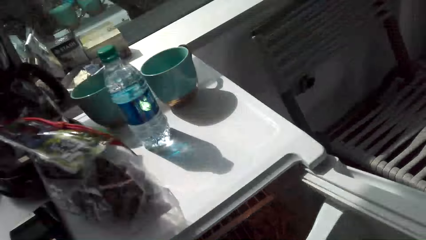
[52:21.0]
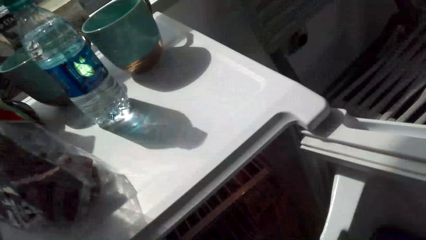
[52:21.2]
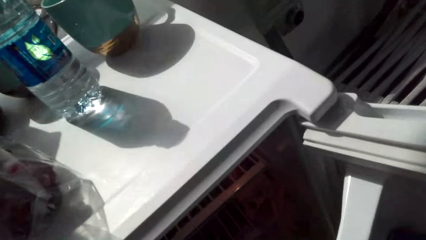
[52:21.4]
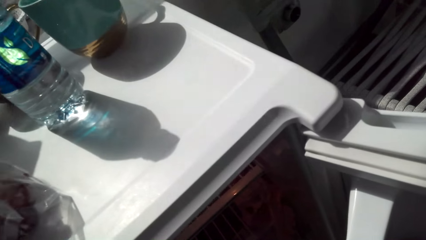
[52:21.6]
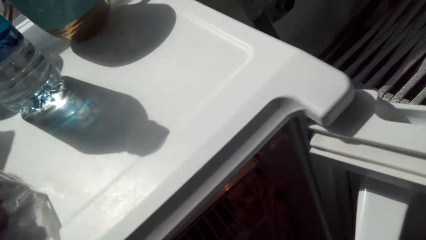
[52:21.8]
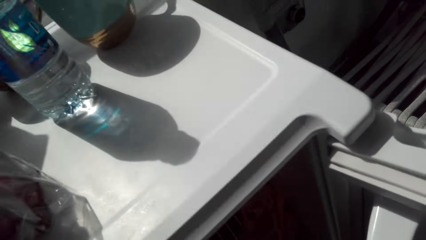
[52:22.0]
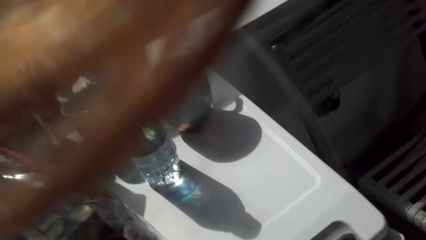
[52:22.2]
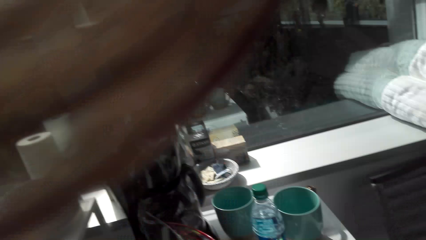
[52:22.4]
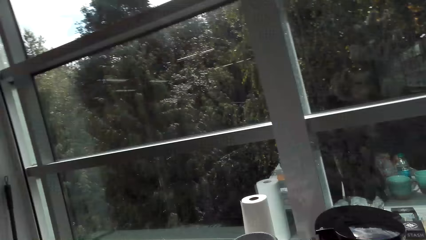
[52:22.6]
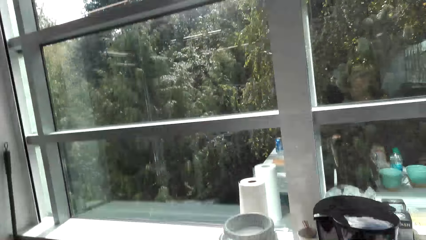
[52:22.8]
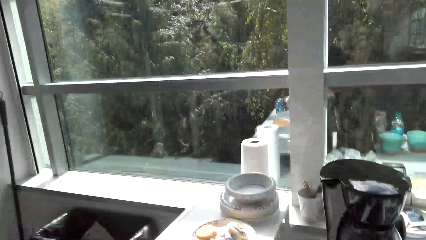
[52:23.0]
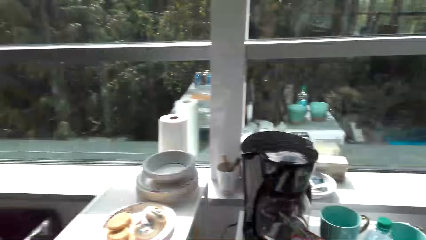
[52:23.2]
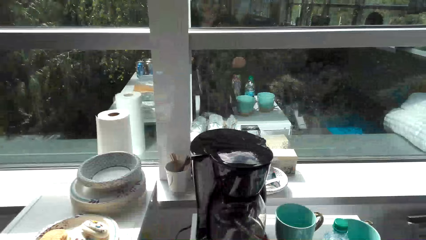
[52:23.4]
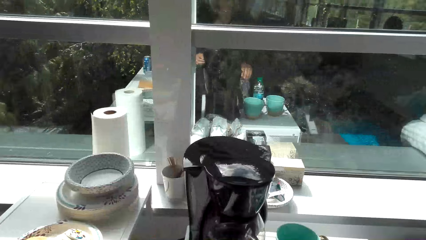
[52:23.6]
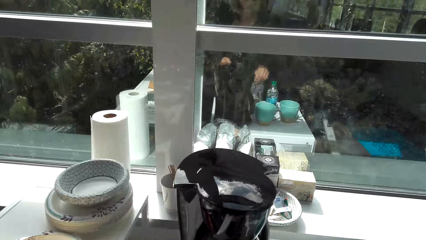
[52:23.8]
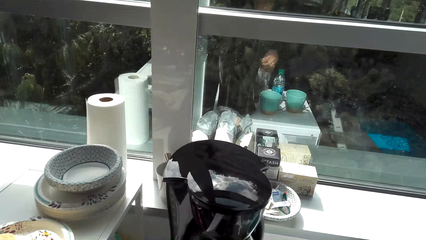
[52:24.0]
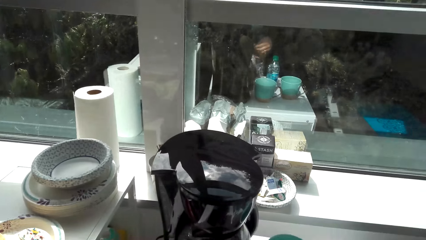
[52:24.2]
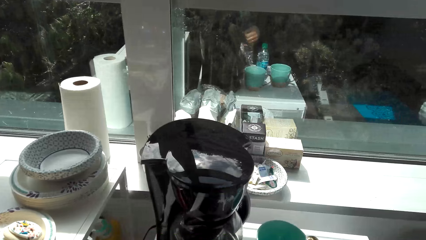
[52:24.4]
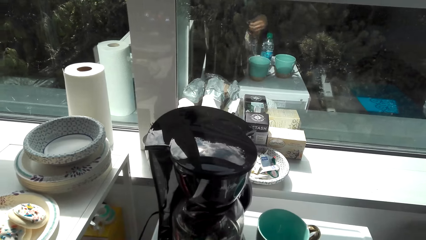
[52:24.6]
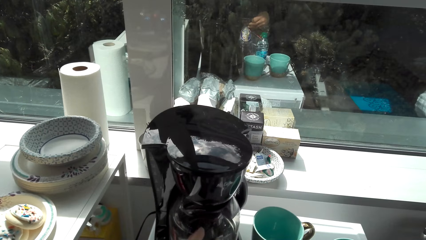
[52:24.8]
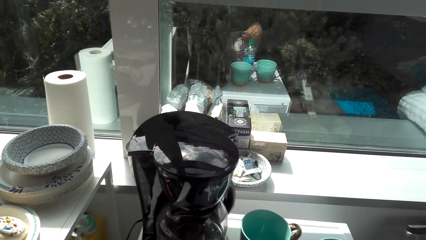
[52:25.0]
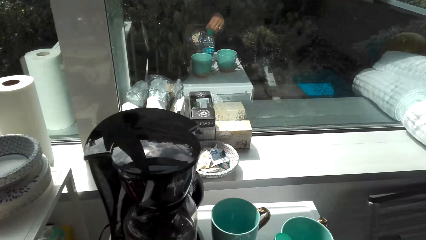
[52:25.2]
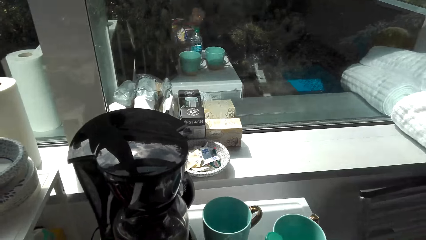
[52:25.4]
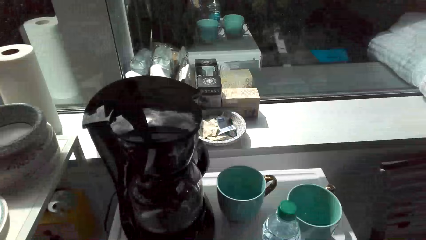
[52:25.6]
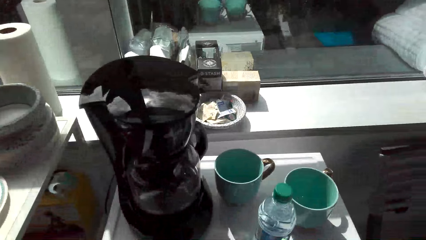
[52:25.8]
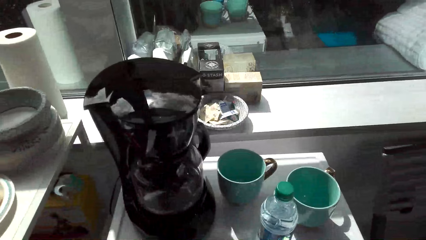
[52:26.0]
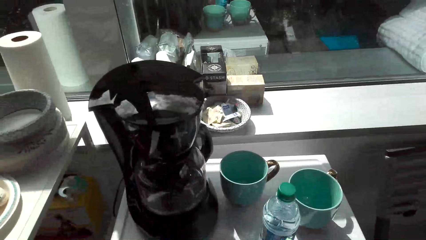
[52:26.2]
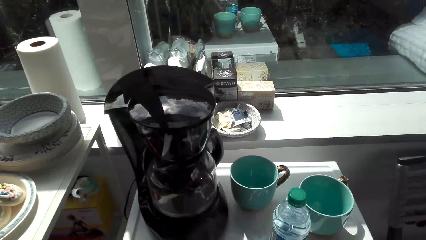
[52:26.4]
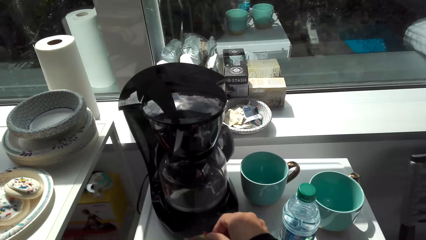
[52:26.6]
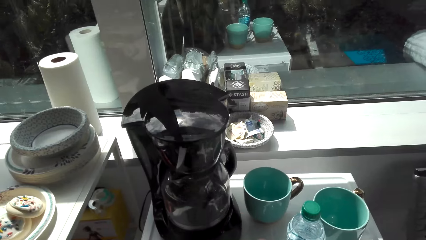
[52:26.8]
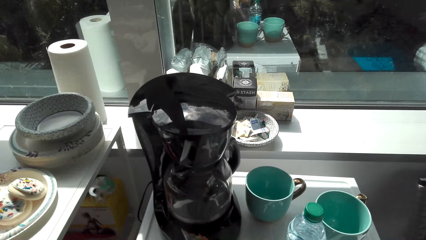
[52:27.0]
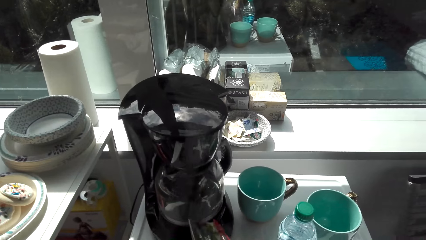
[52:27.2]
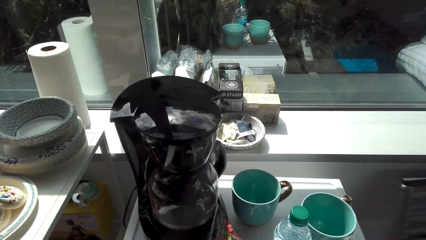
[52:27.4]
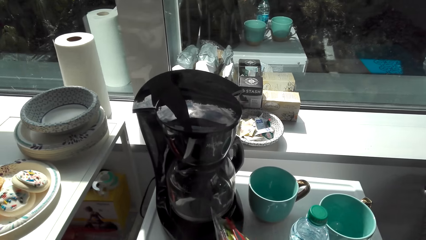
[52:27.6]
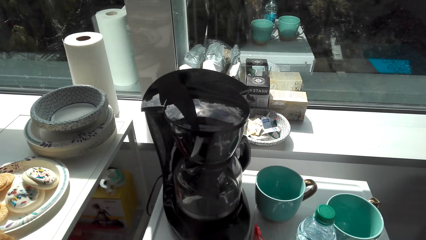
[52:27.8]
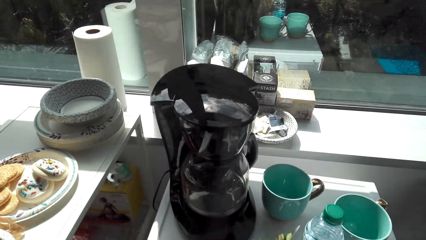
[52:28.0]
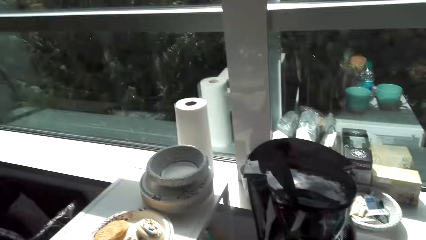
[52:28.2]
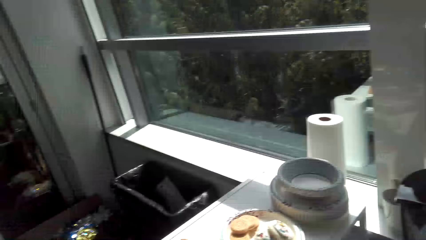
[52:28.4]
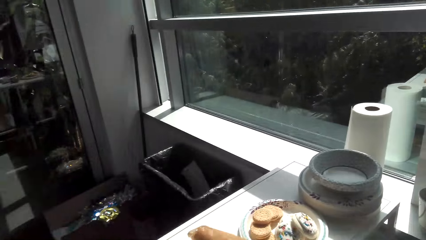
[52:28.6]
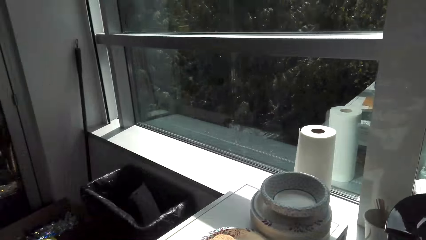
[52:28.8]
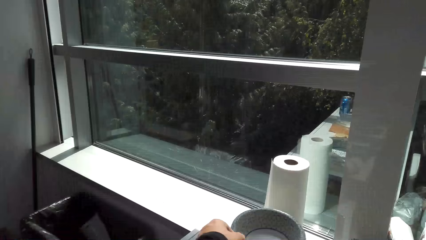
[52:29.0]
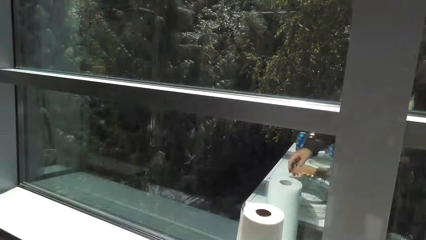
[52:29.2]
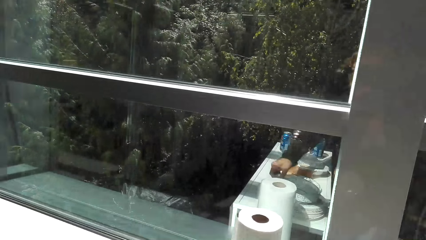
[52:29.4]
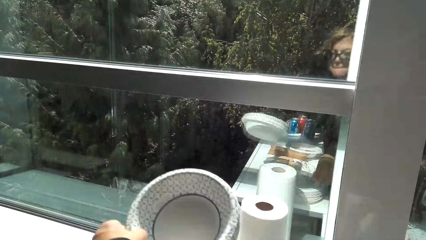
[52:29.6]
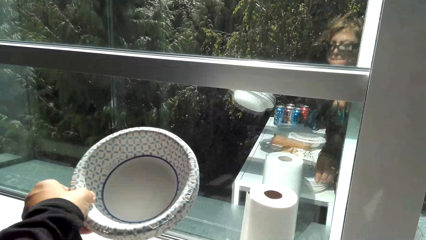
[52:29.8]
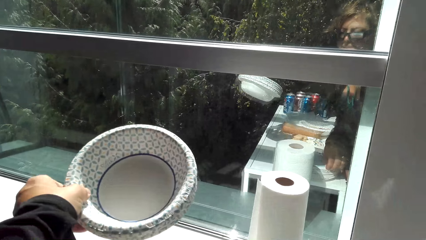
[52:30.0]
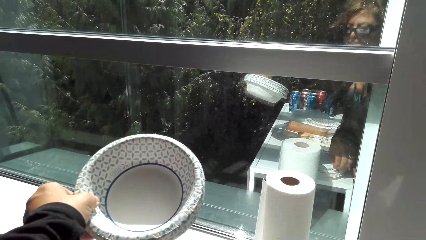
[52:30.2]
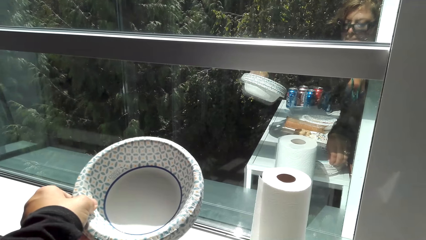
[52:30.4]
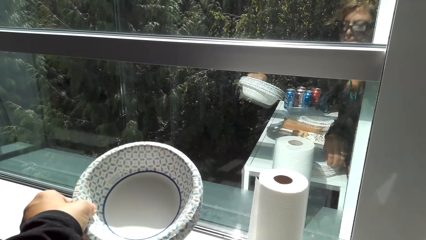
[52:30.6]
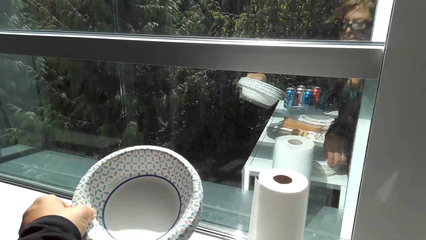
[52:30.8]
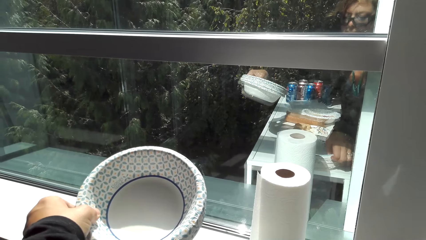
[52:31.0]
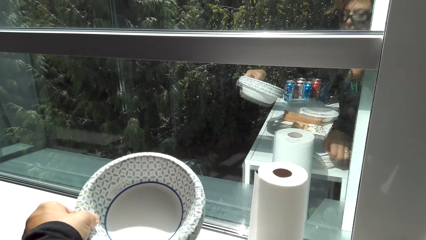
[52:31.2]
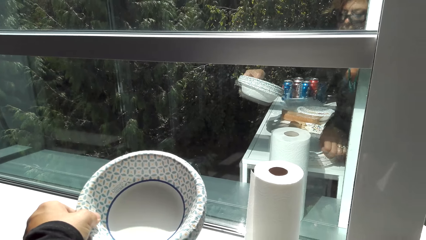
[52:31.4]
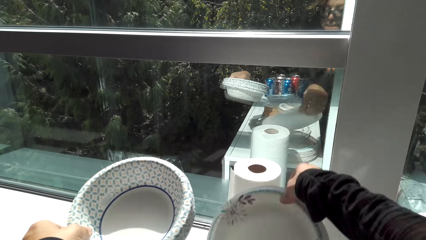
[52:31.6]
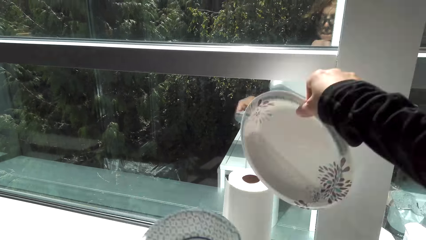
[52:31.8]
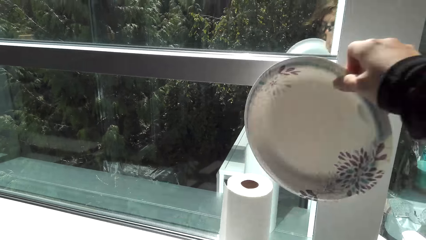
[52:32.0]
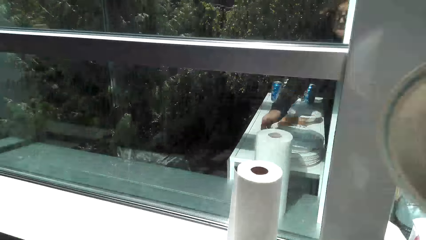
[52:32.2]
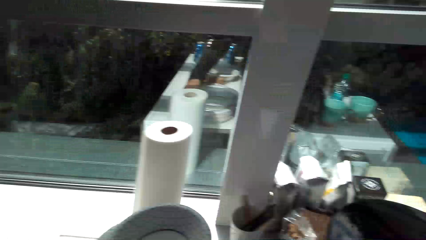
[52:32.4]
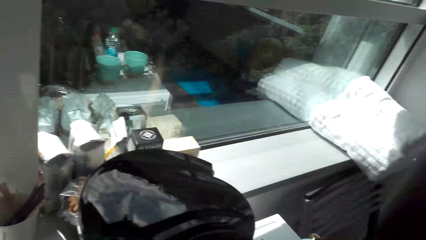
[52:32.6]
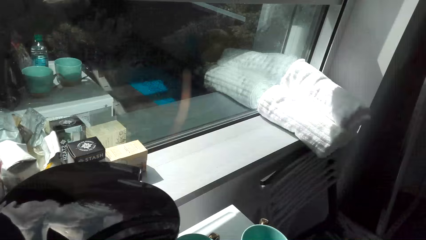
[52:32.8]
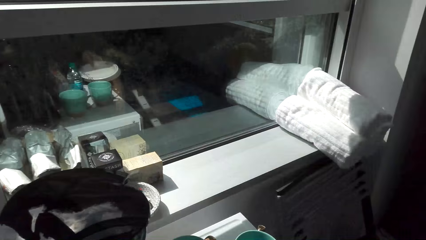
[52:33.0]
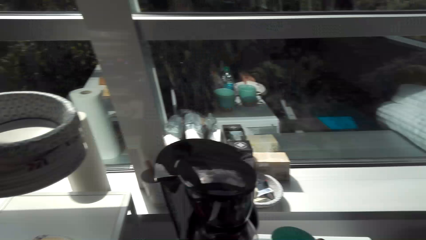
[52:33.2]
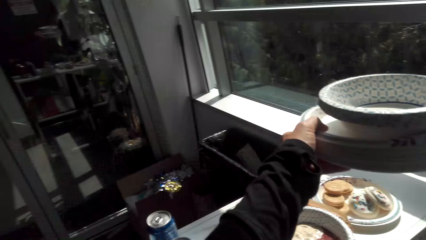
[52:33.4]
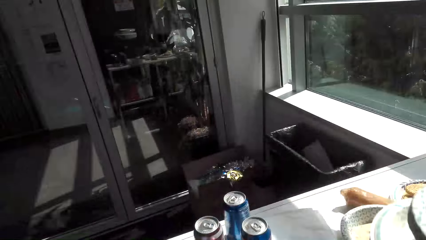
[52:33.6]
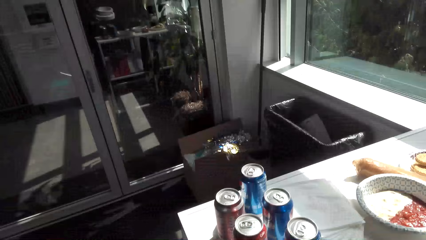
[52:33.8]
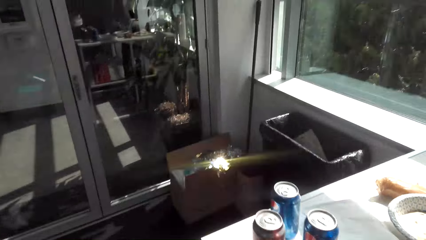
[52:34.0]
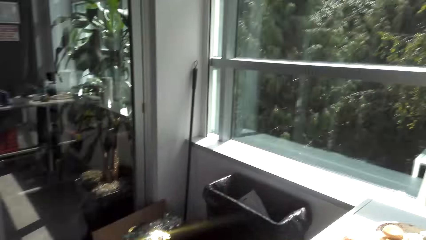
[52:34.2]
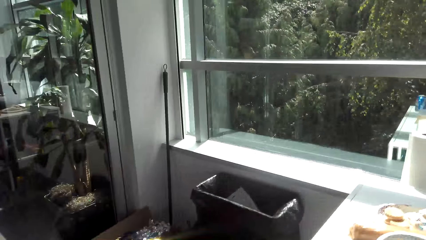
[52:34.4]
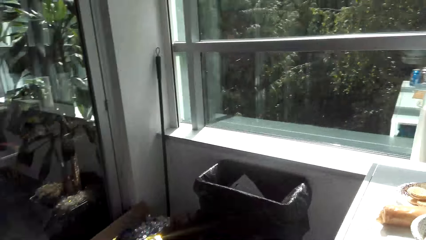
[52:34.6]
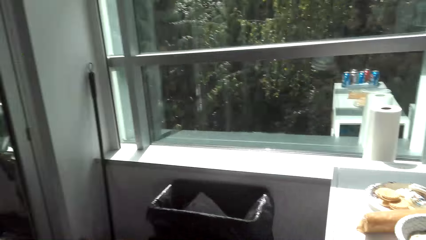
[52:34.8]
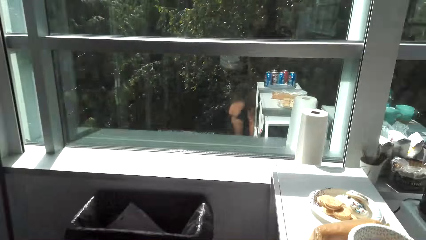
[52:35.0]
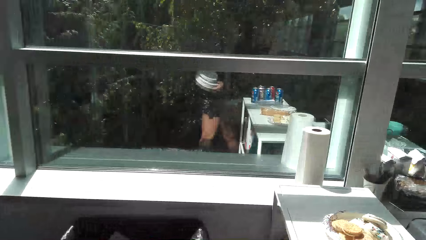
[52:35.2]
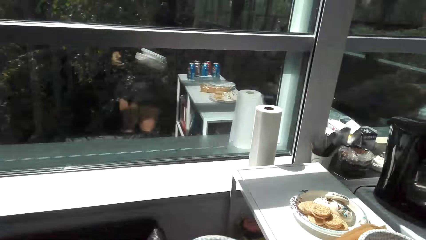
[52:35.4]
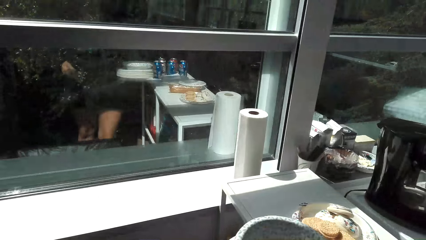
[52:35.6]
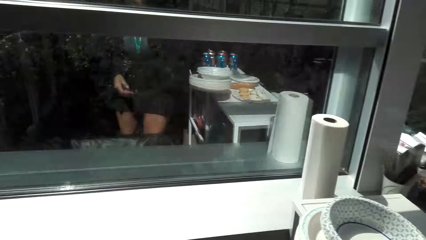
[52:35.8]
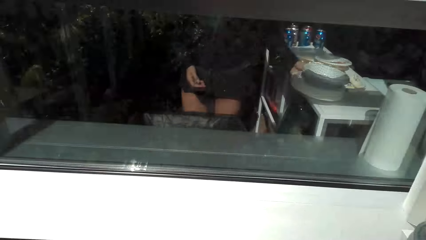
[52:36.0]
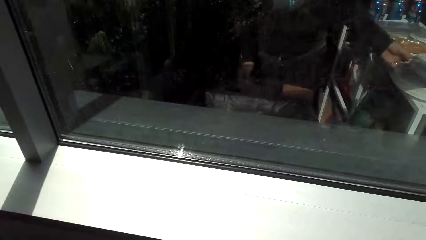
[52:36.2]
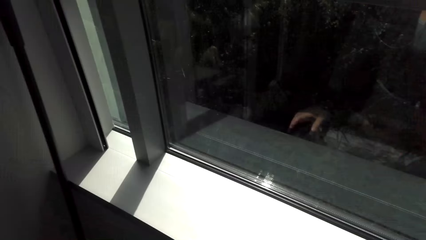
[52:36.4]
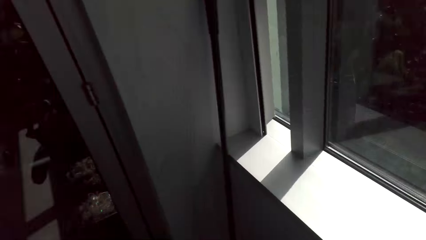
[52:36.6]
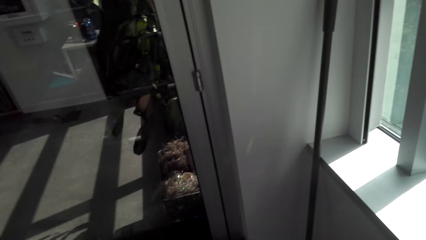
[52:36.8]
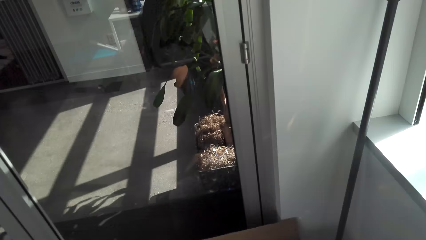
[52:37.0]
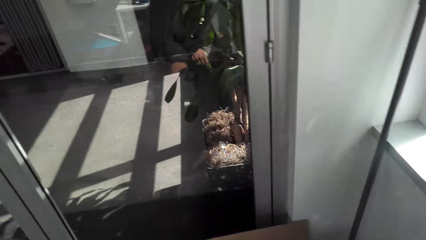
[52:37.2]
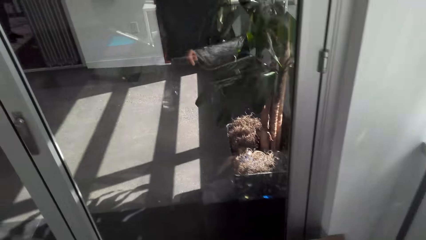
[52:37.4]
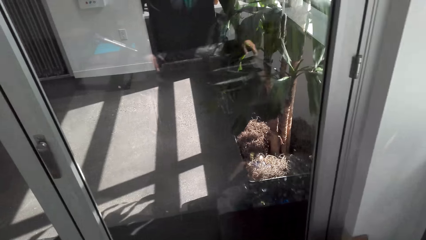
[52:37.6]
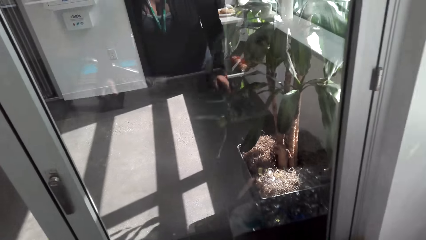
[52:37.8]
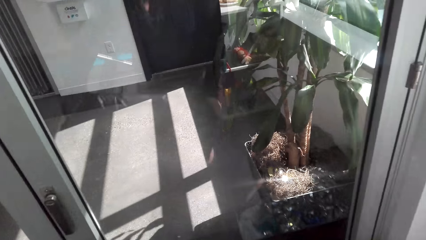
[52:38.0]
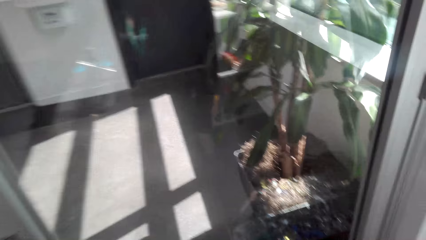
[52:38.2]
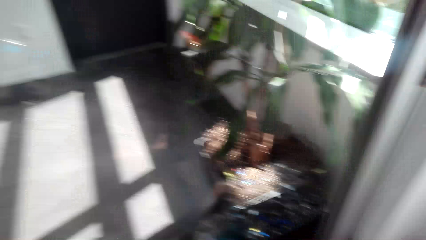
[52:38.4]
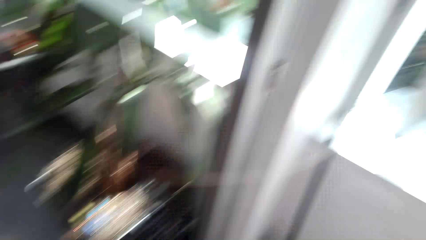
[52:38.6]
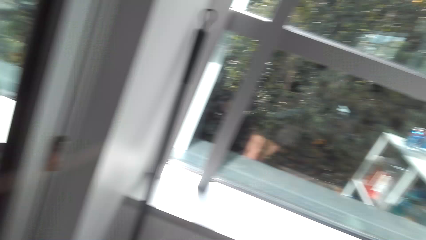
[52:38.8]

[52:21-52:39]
The camera wearer opens a packet. They pick up plates. They take a plate. They place the plates on the table.
